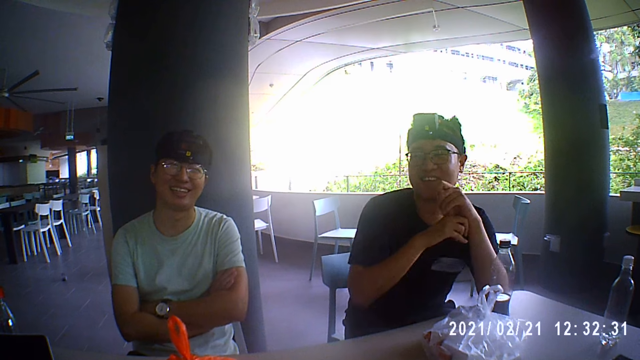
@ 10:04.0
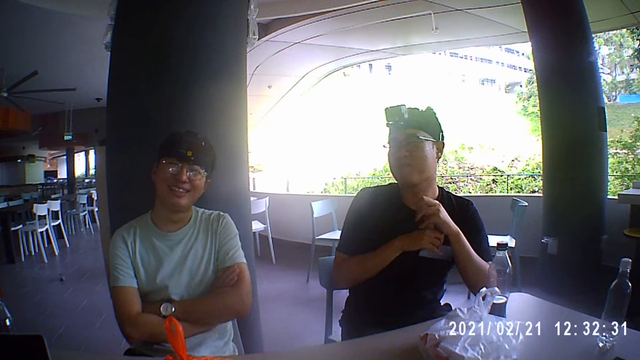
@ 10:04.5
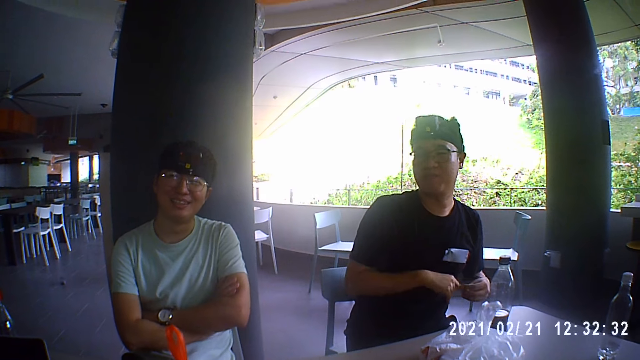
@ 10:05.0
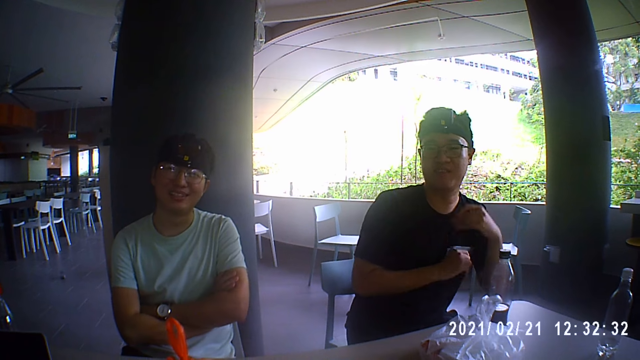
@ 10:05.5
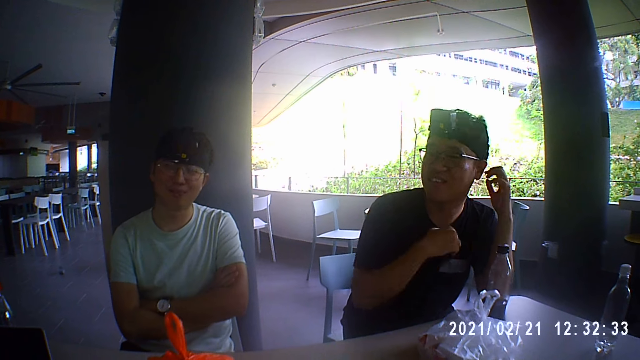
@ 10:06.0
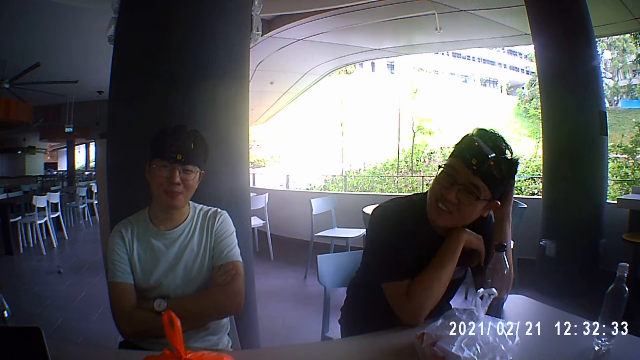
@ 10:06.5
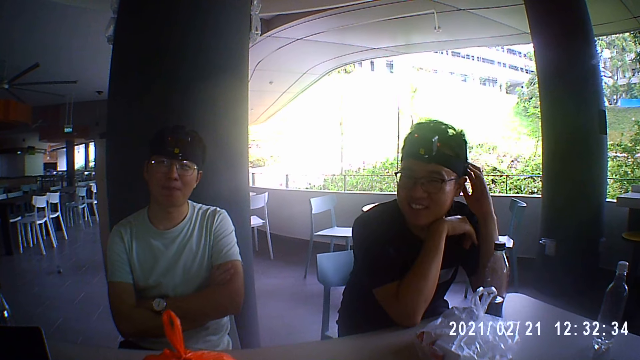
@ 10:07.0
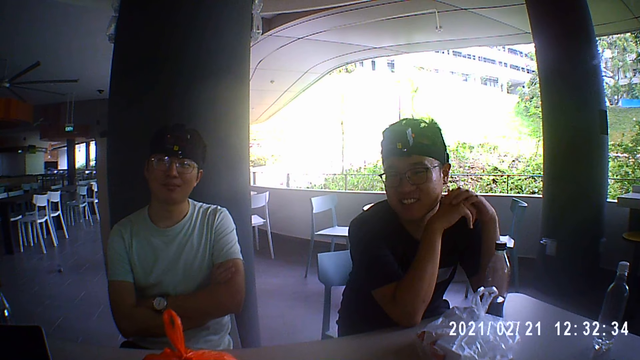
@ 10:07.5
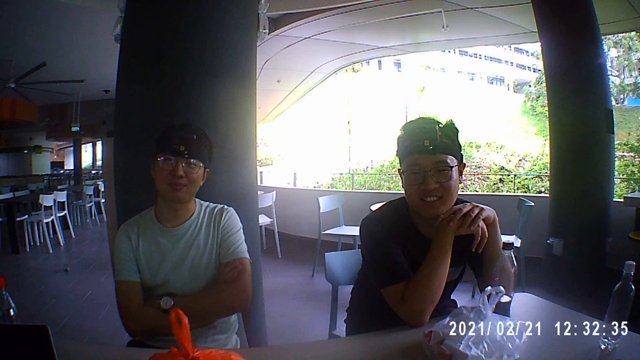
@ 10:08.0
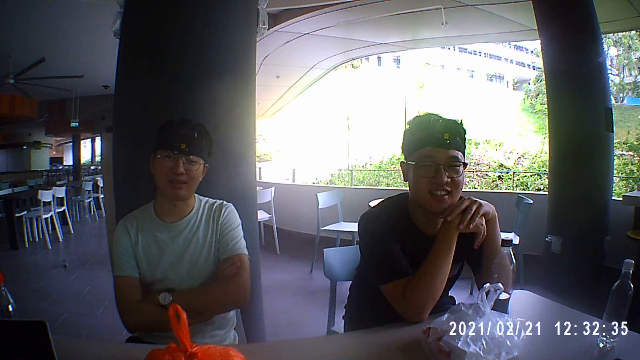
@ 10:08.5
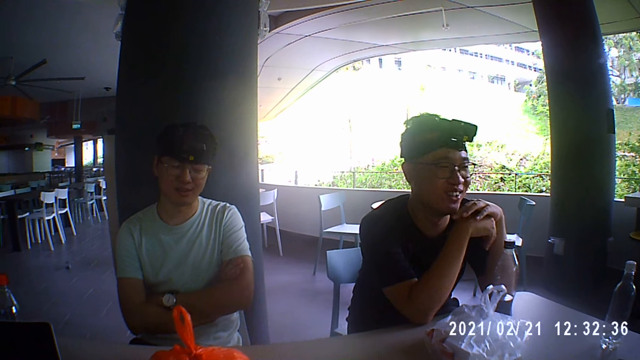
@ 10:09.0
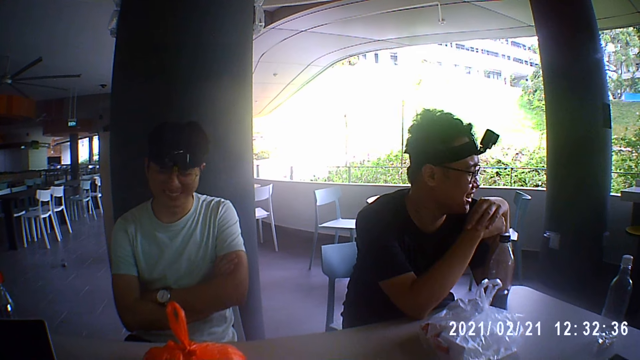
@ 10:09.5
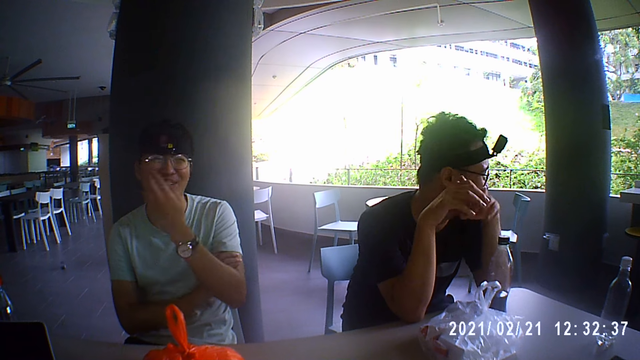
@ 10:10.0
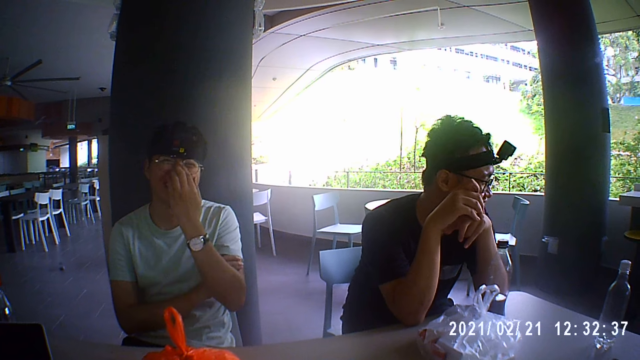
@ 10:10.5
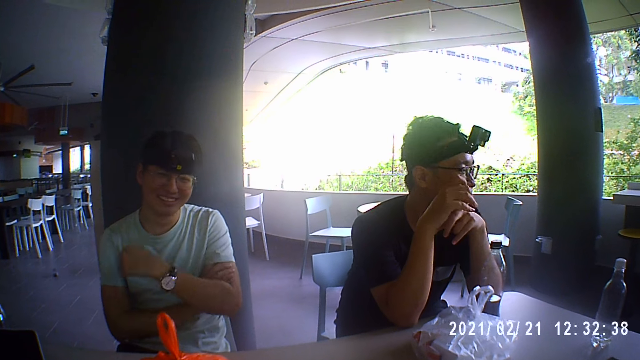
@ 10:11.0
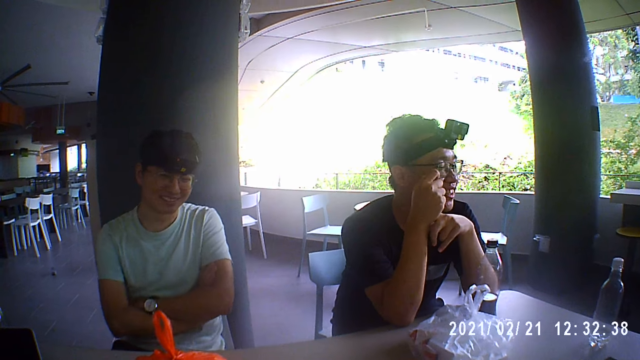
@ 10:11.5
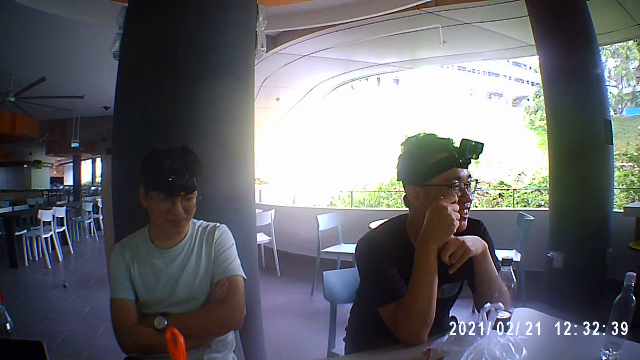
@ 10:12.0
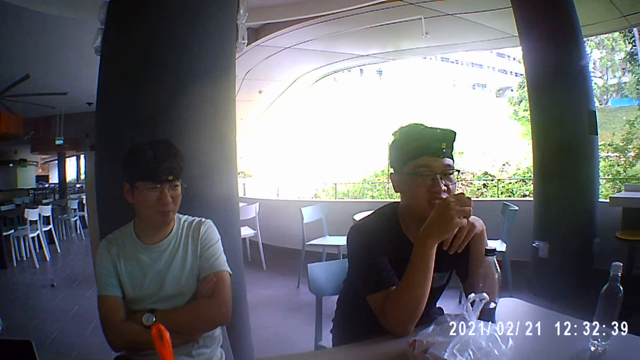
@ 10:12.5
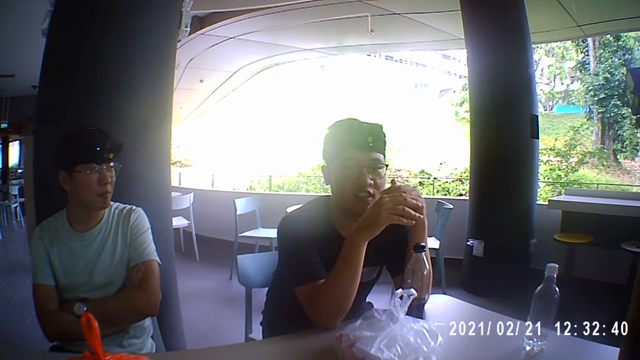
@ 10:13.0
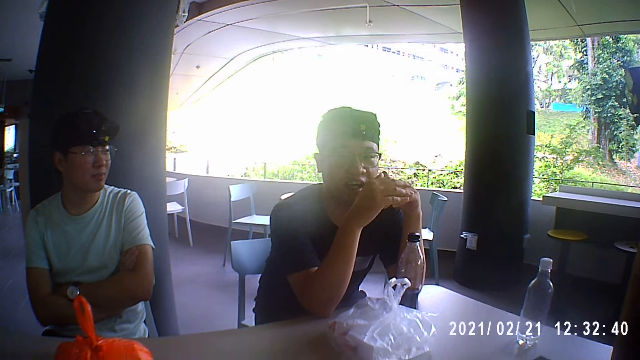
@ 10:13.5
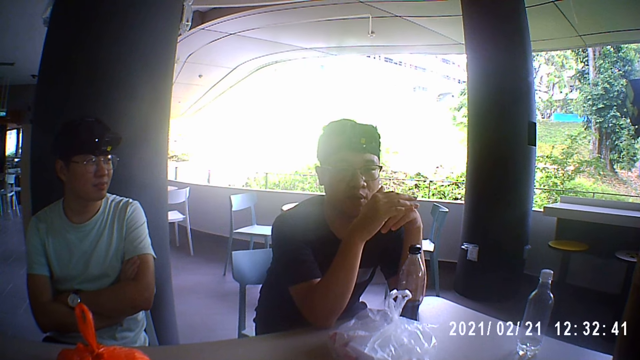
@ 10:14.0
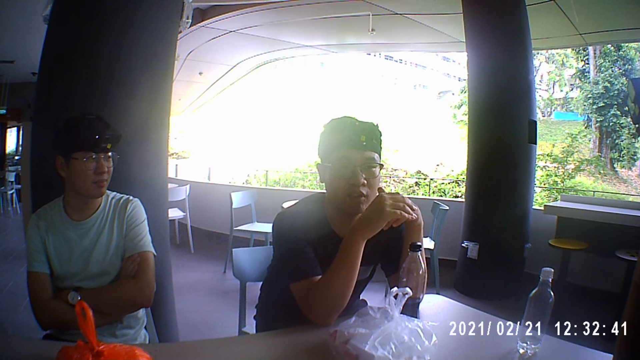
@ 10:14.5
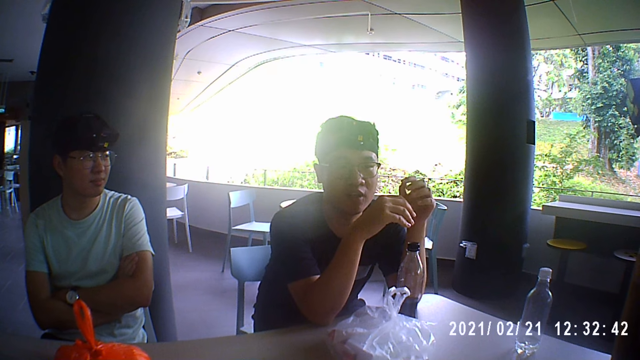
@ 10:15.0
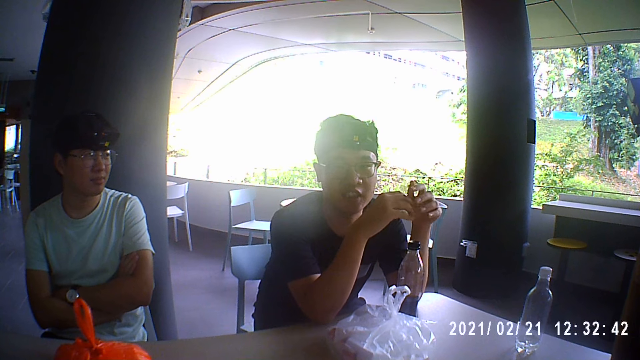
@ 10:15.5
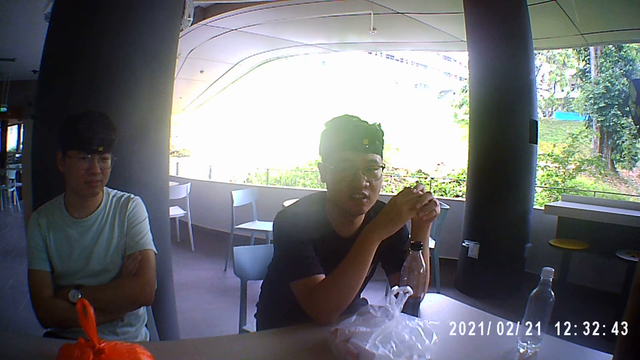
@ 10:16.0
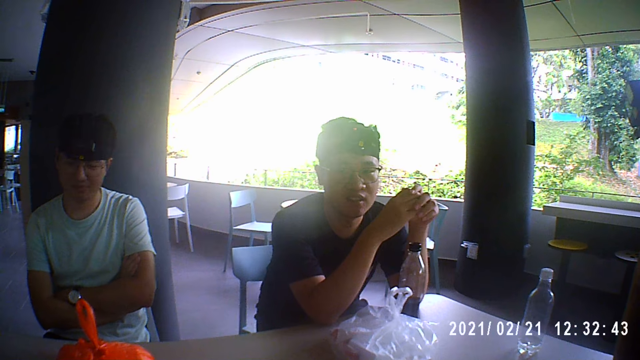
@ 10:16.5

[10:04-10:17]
A man places his left hand on the table, touches his hair with his left hand and drops his right hand on the table. The man places both hands together. Another man touches his face with his left hand. The other man folds his hands. The first man interacts with the camera wearer and dialogues to the camera wearer.

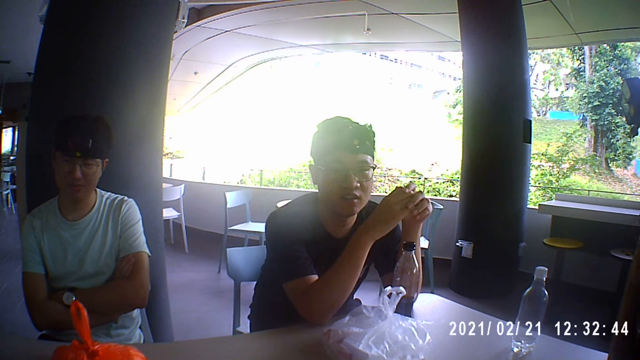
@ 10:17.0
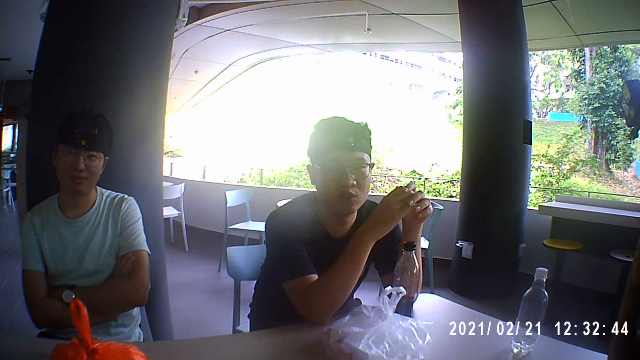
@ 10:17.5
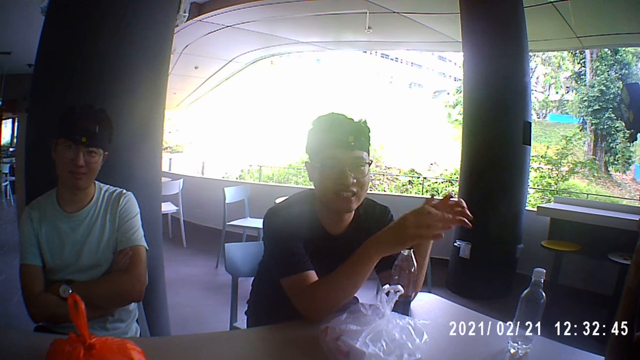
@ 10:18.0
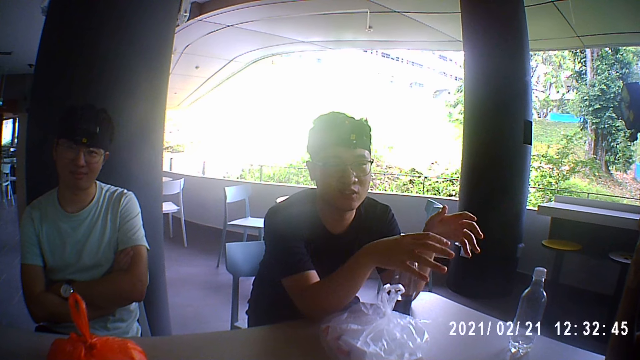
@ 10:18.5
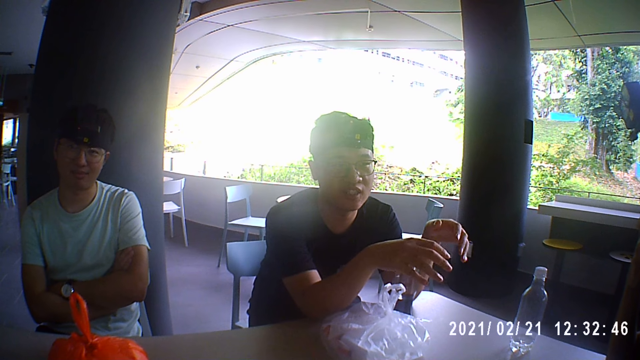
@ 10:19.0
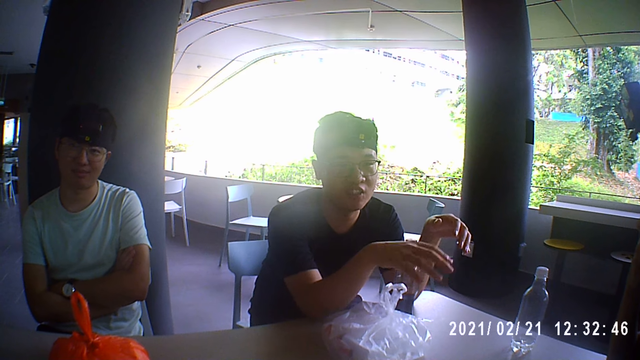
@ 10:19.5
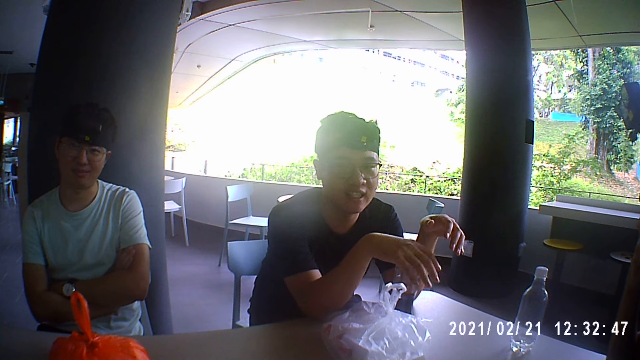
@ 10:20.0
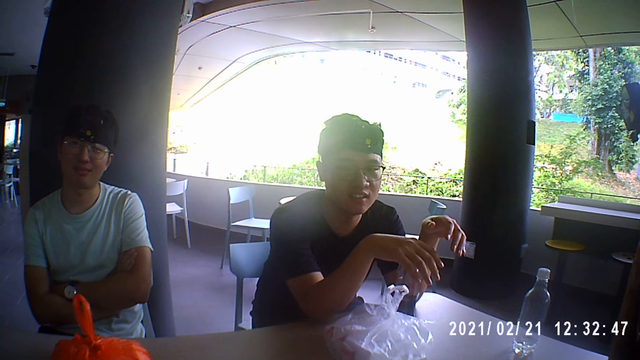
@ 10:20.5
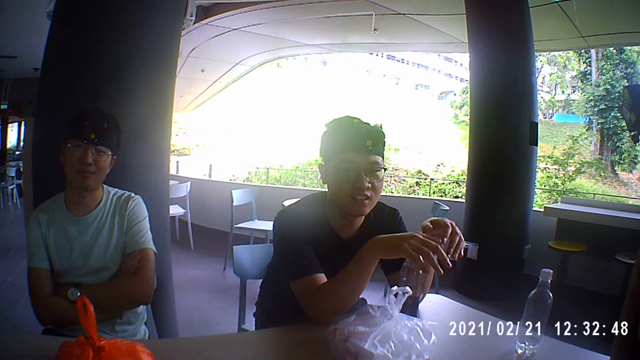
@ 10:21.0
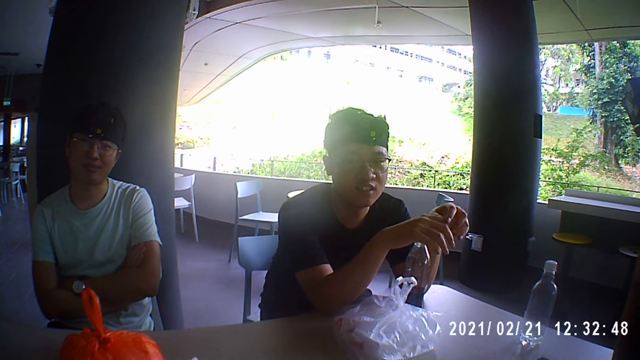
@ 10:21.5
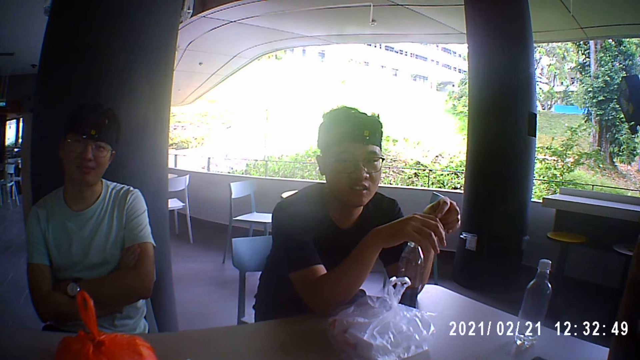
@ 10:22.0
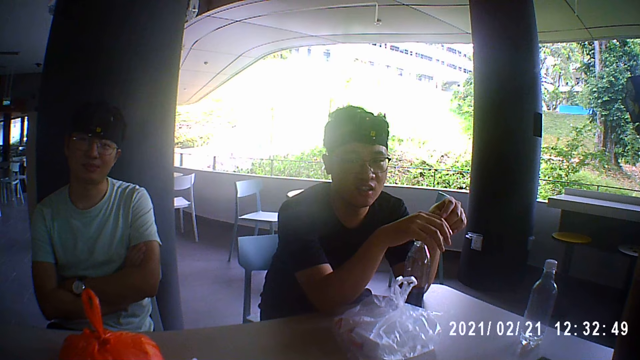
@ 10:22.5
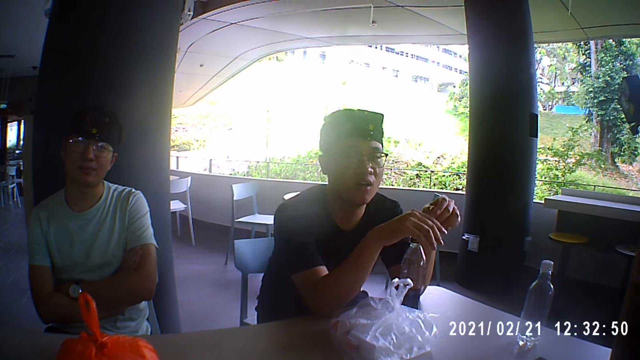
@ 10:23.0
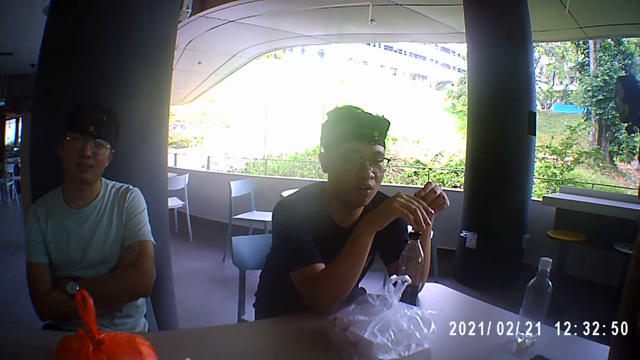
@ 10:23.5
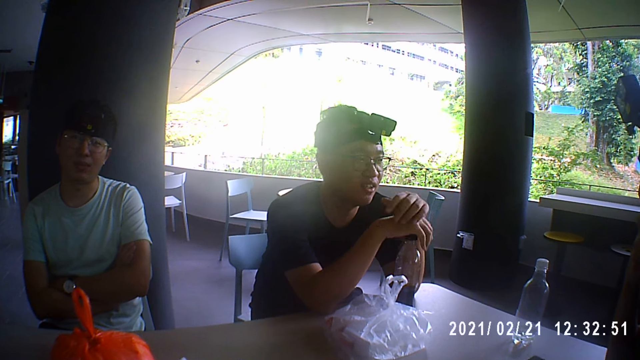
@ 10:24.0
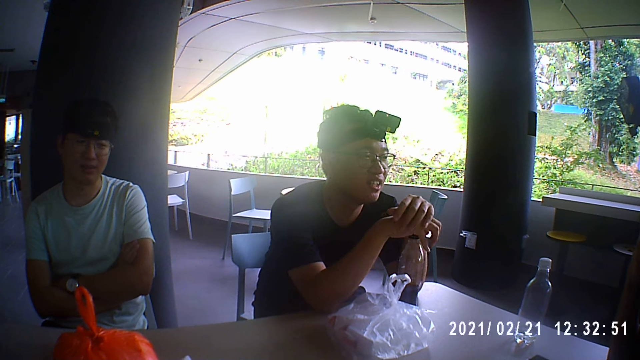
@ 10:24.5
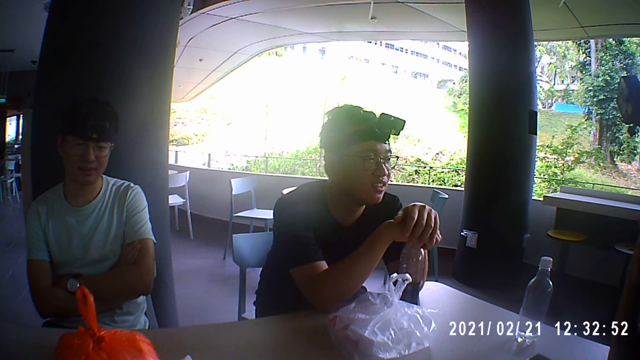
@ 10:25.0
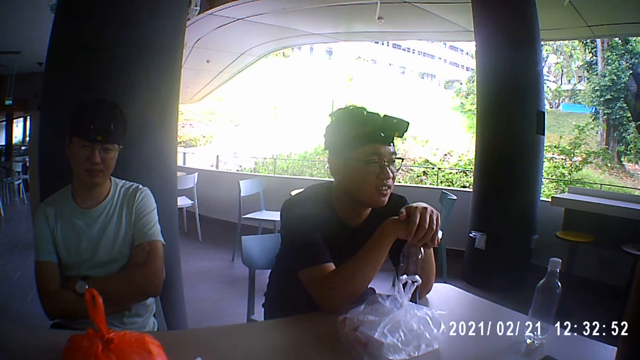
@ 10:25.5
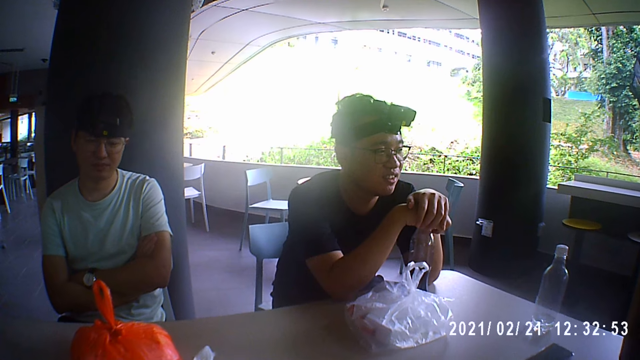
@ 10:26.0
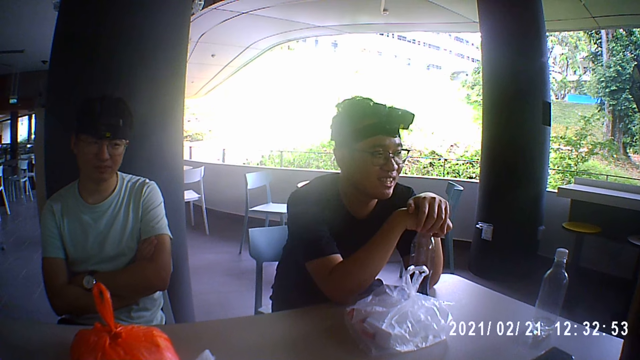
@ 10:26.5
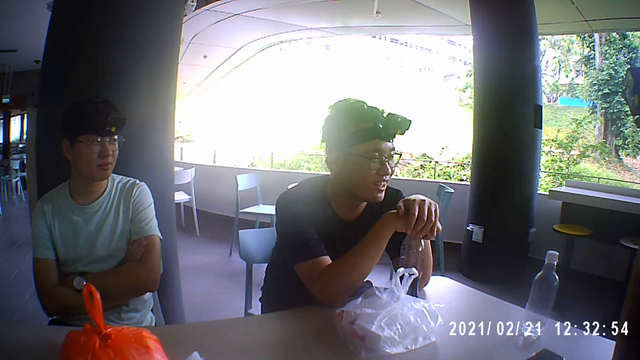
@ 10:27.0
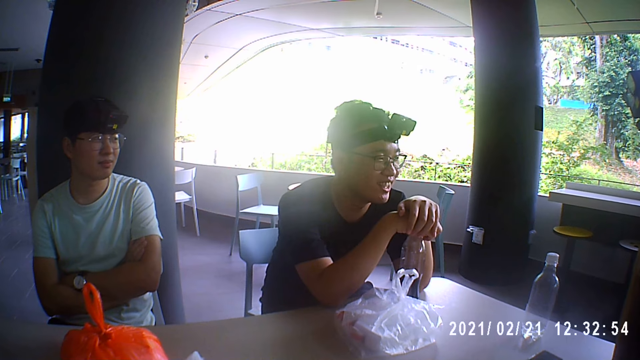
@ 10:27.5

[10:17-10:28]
A man puts both hands together.
